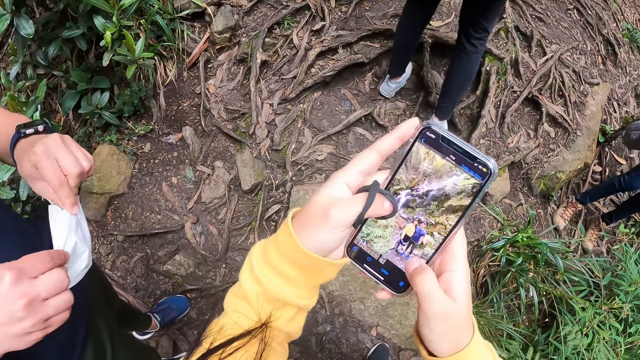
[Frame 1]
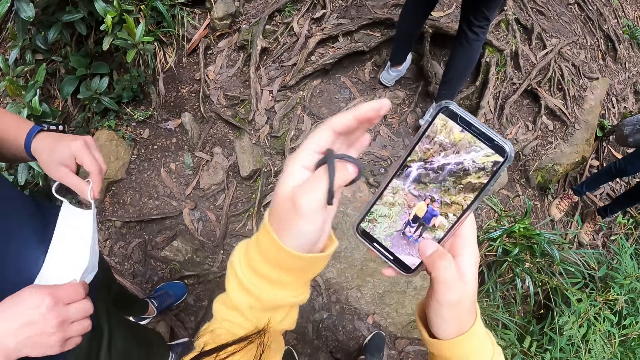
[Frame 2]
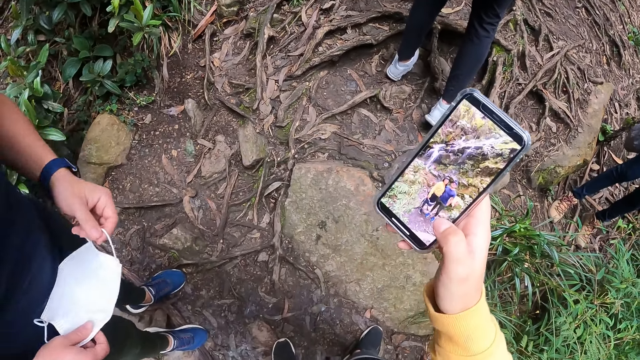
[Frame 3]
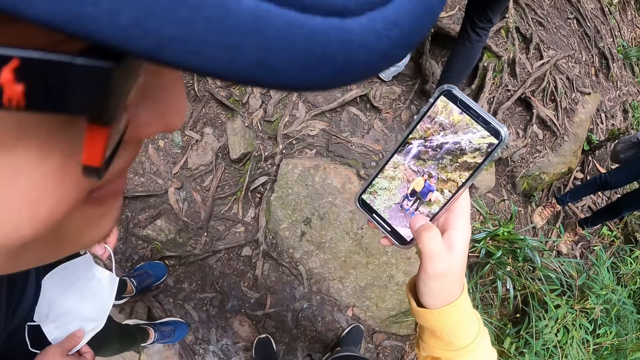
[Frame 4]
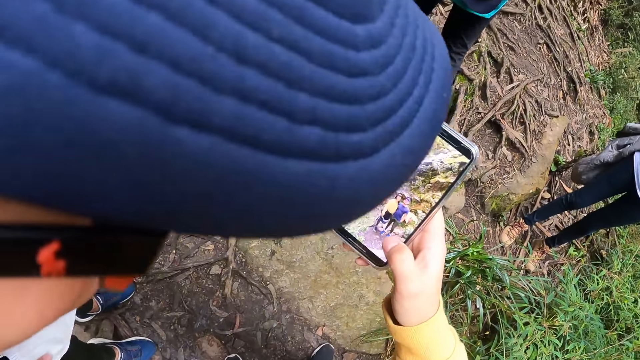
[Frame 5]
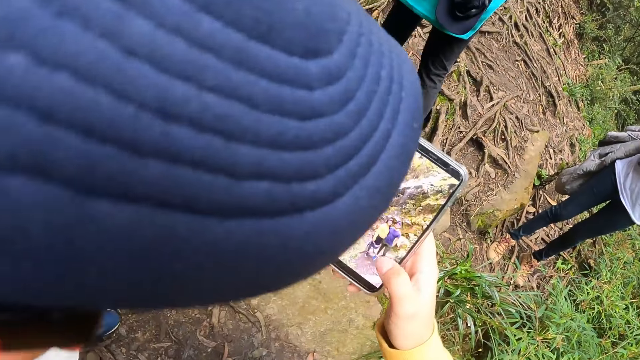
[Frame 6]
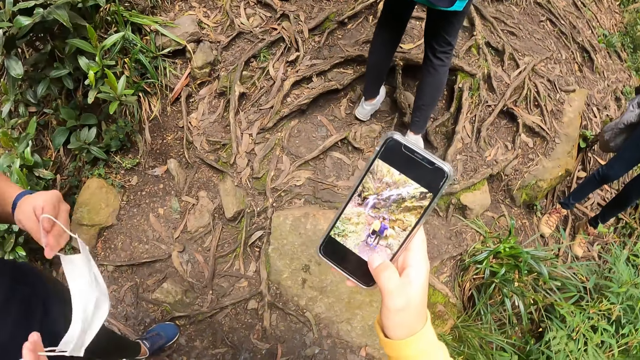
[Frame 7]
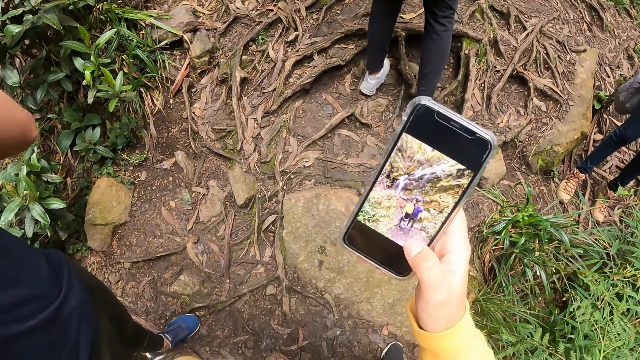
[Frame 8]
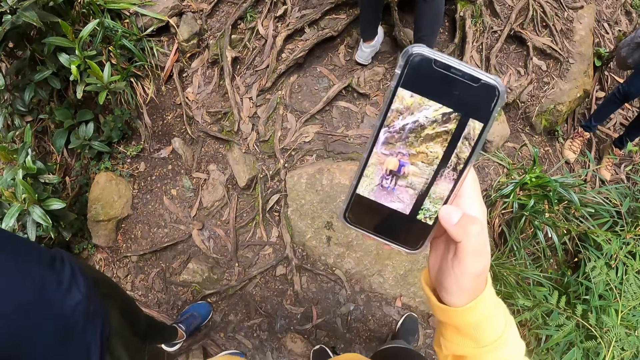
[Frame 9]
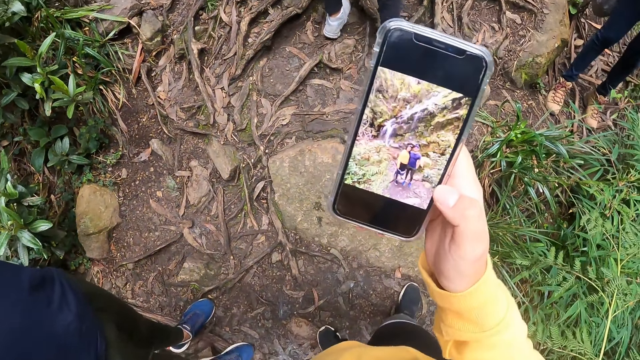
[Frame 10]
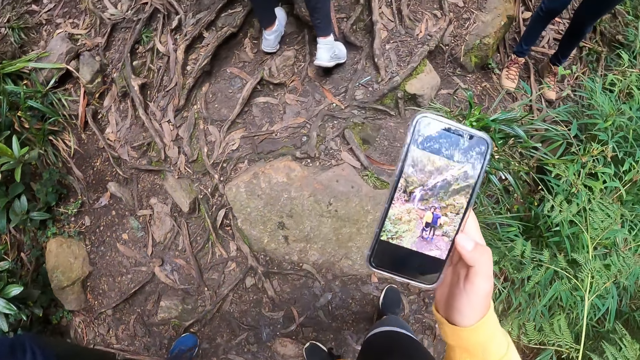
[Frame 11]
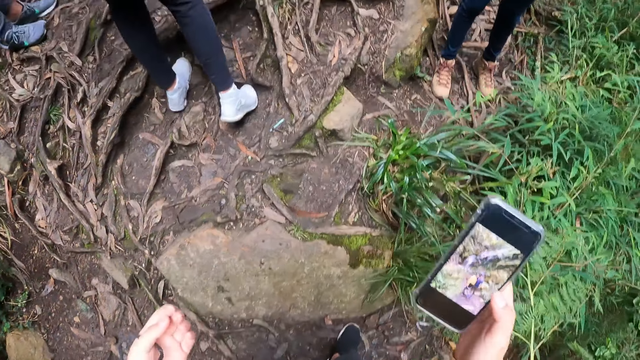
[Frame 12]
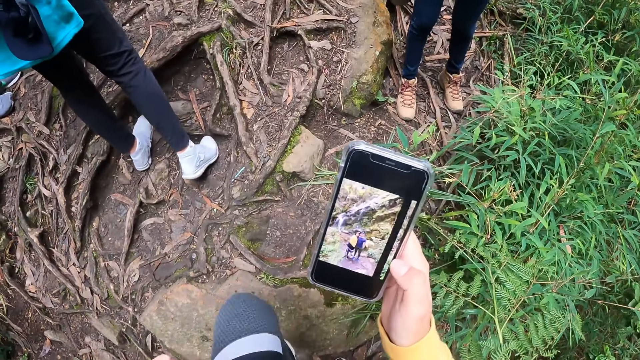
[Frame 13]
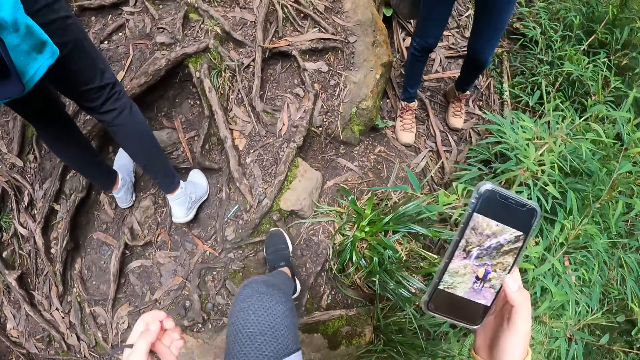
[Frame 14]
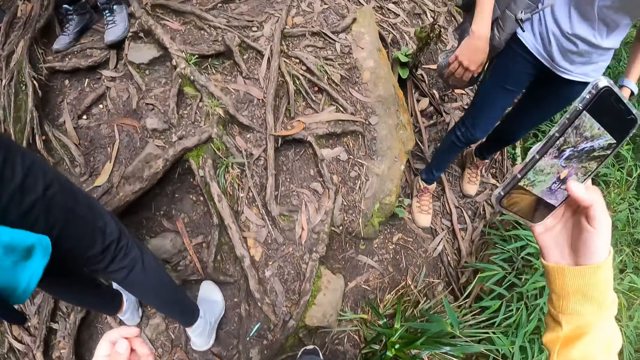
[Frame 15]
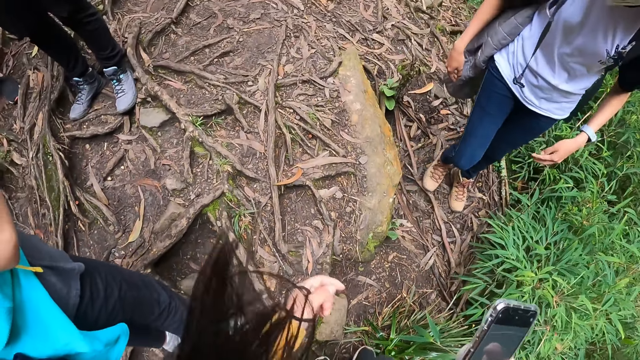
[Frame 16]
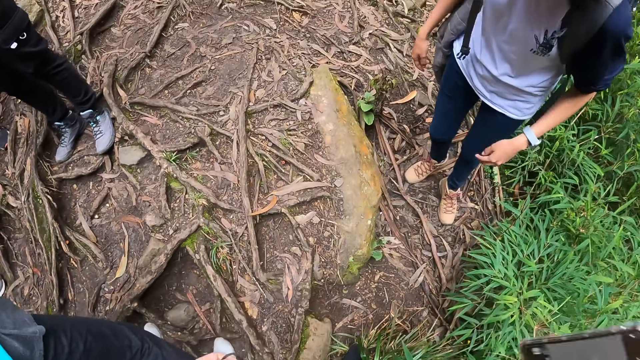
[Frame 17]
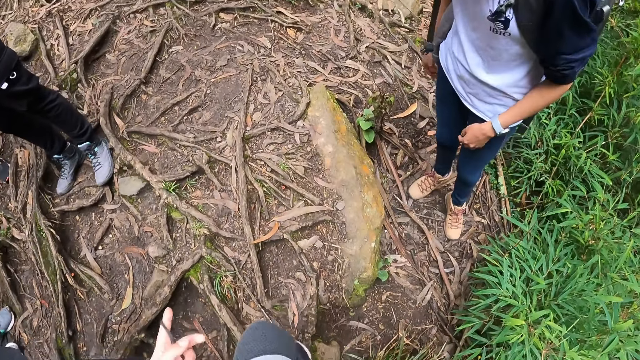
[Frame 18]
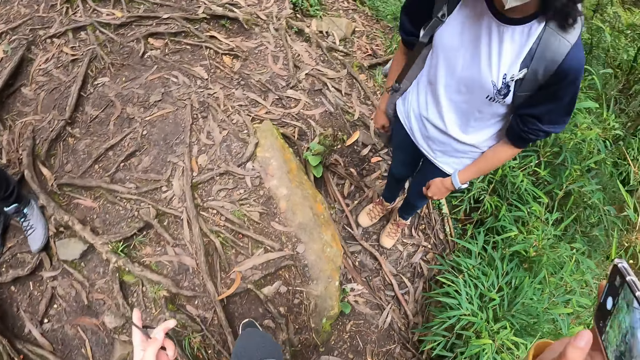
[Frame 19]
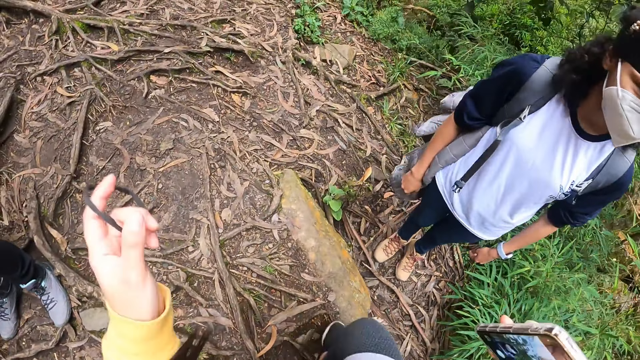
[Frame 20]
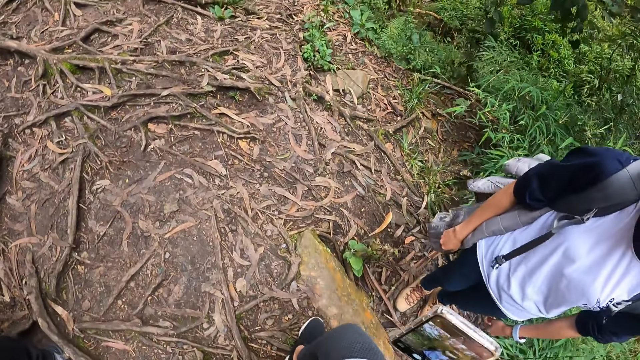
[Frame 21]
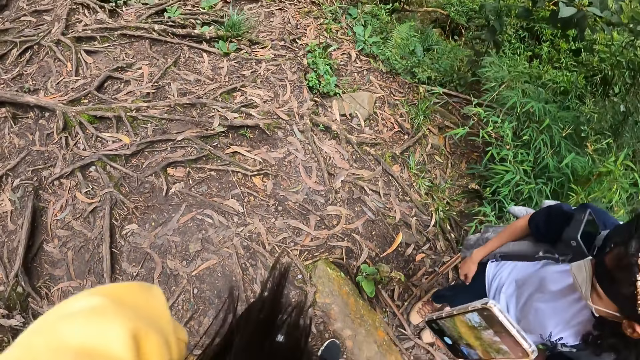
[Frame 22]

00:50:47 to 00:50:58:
A man stares at the phone. The camera wearer walks around on the path.

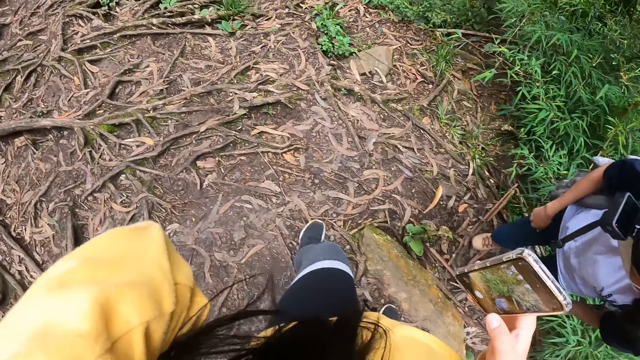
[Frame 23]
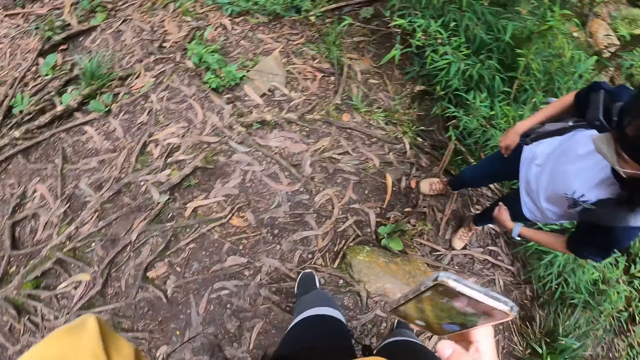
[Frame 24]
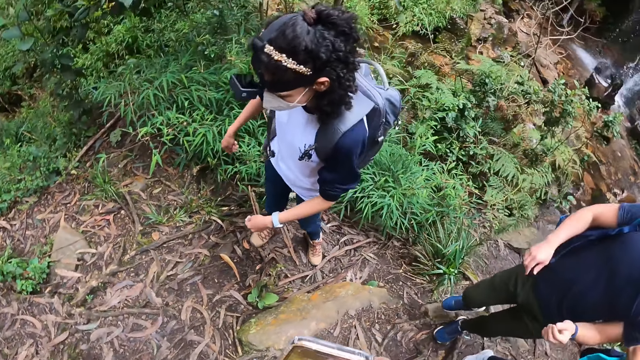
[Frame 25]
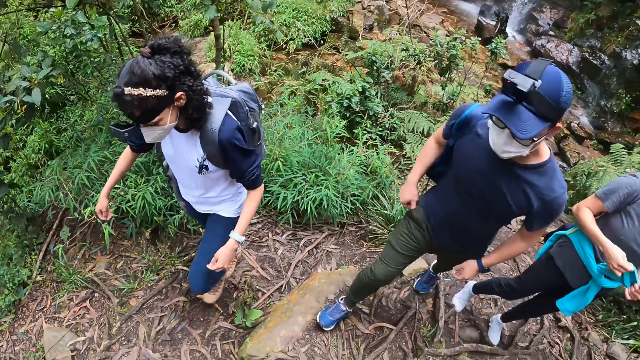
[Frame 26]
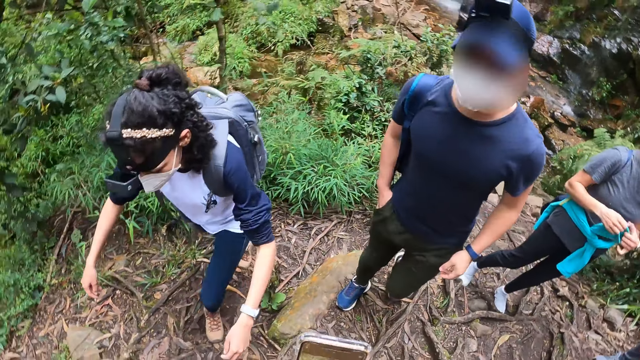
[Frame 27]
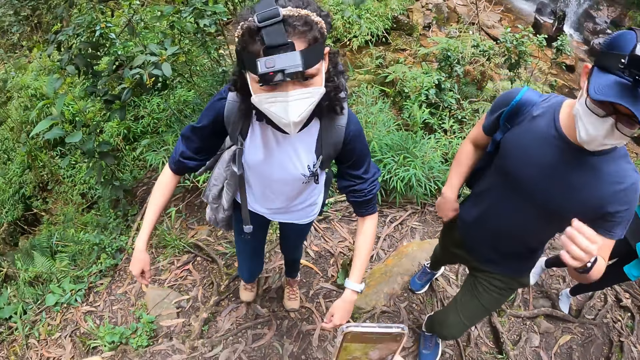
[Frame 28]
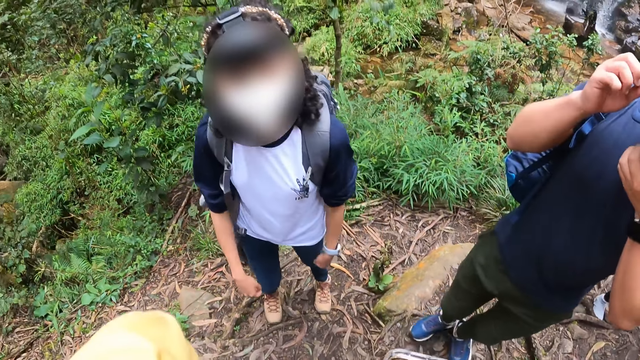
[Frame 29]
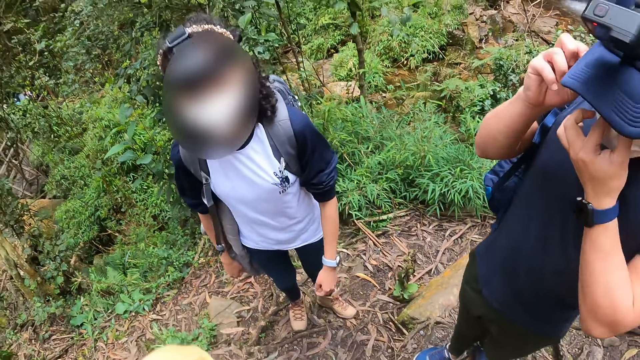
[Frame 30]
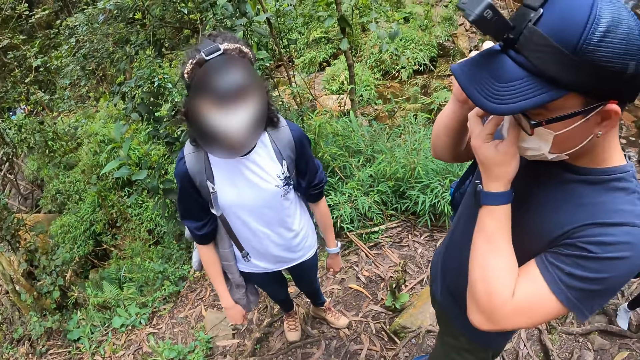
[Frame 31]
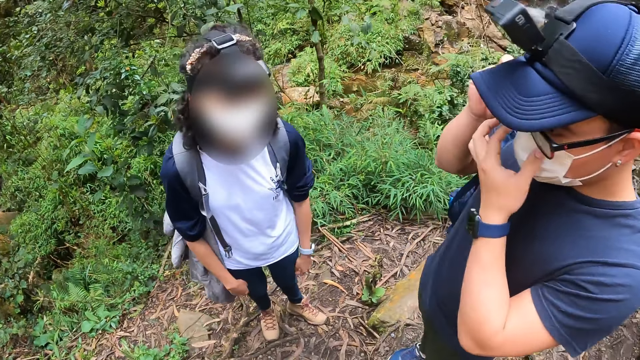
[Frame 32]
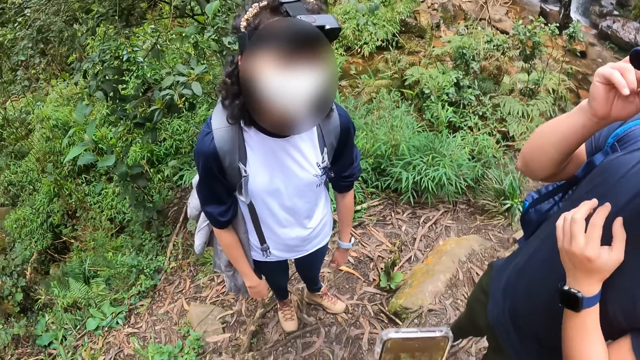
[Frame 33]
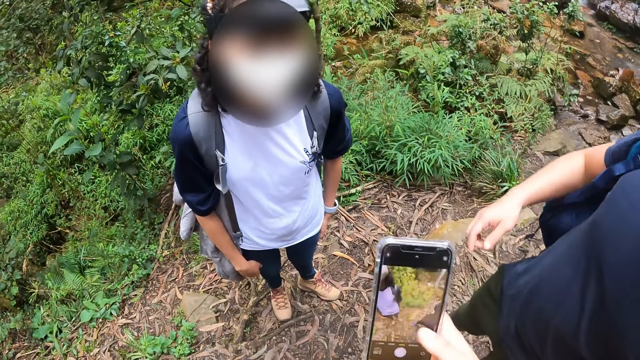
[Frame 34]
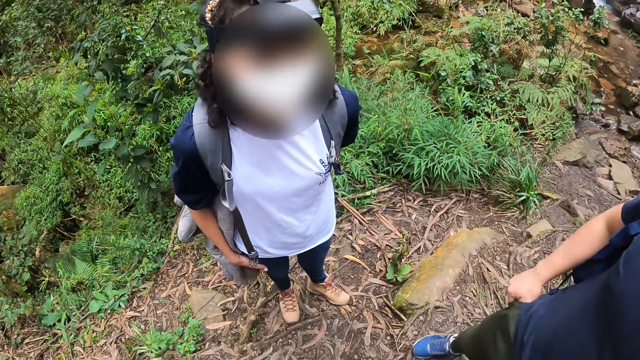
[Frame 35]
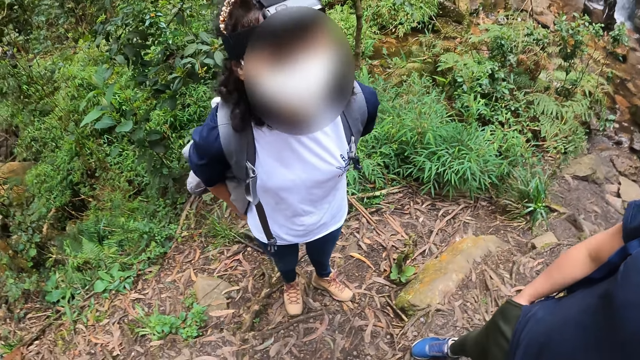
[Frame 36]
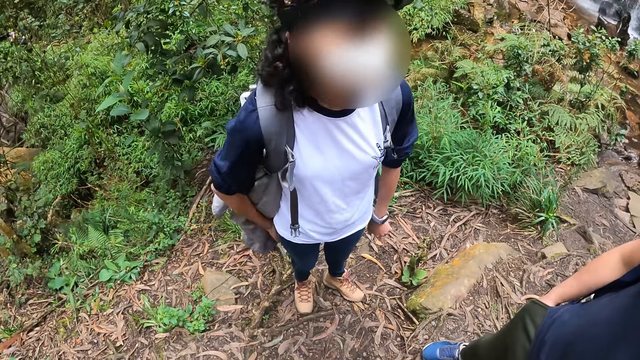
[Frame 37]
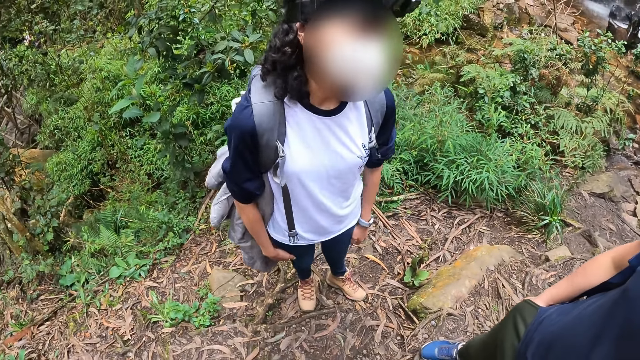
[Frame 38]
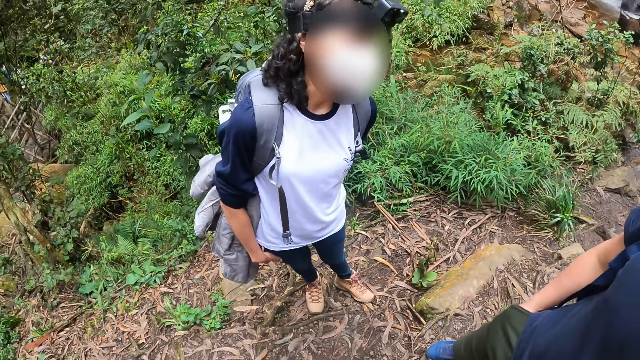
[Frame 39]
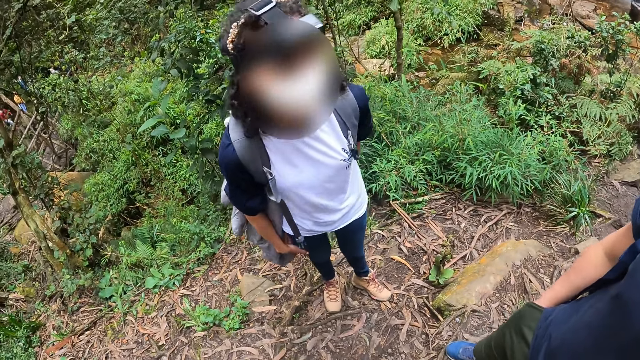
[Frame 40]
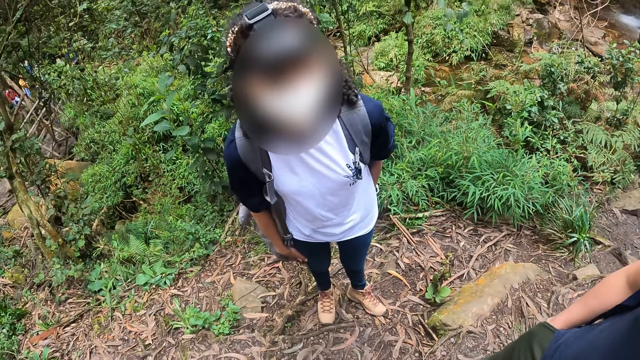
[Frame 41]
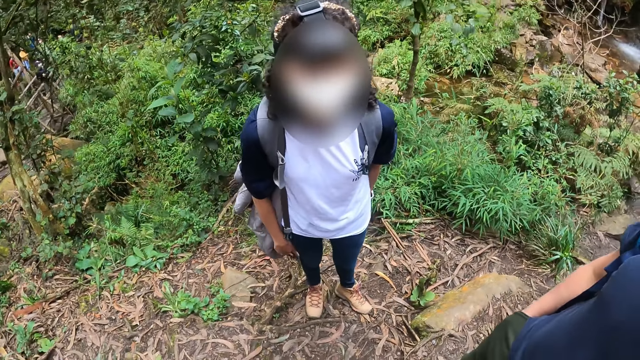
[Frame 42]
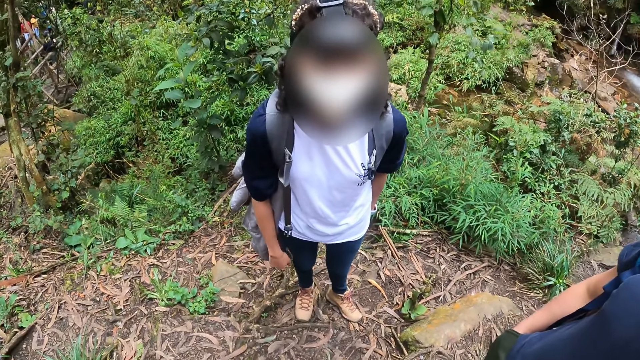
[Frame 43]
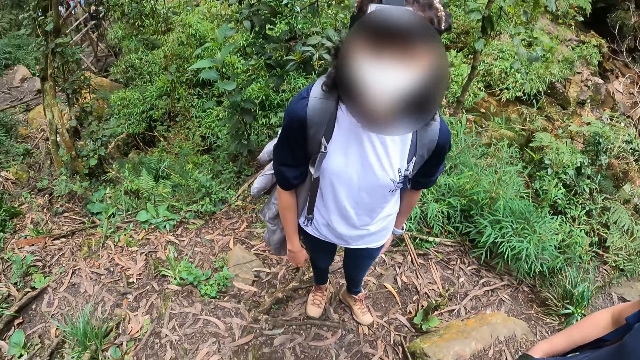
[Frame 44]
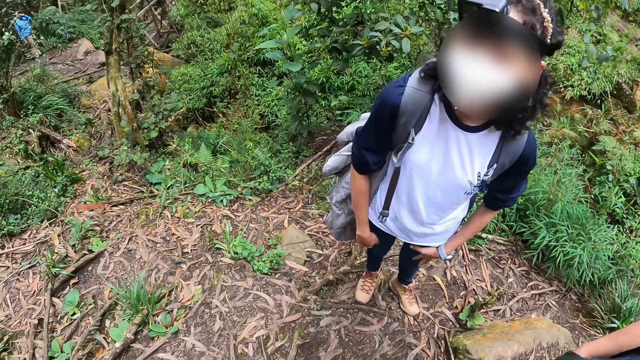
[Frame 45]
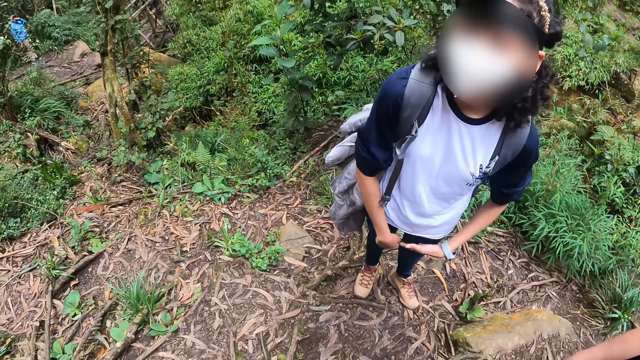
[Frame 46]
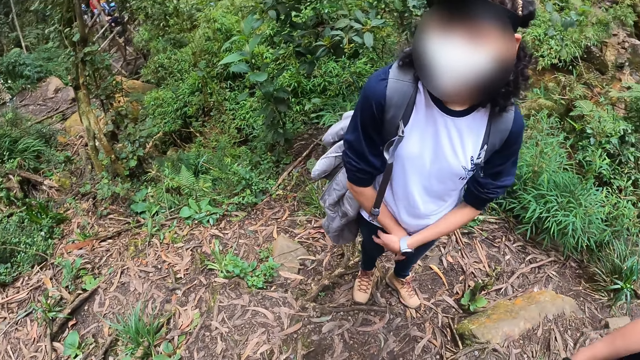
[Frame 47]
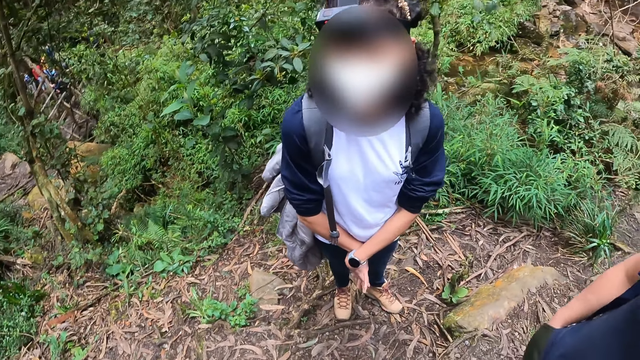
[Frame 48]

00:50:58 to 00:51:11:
The camera wearer interacts with the woman and the man. The woman and the man walk on the path. The camera wearer talks to the woman.
